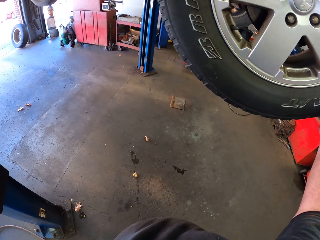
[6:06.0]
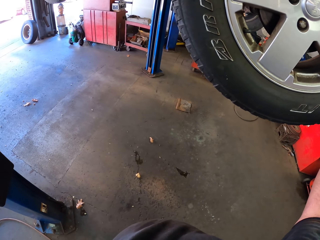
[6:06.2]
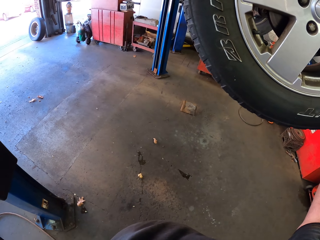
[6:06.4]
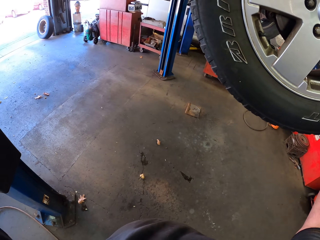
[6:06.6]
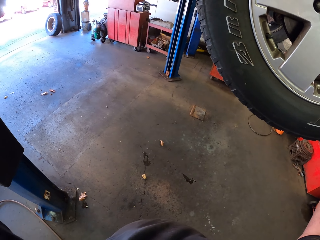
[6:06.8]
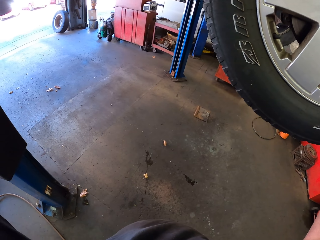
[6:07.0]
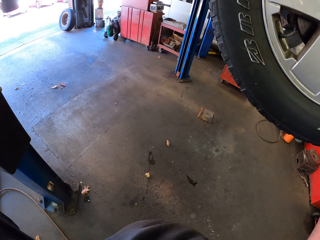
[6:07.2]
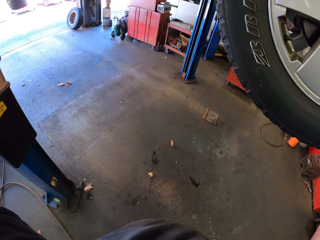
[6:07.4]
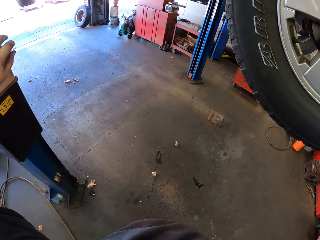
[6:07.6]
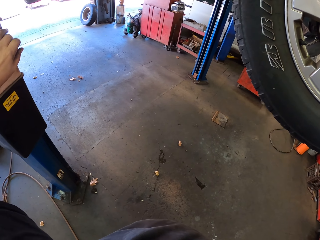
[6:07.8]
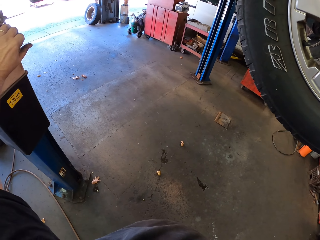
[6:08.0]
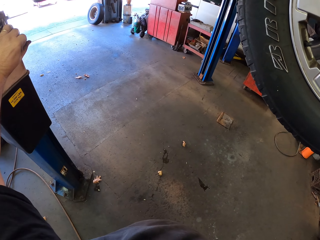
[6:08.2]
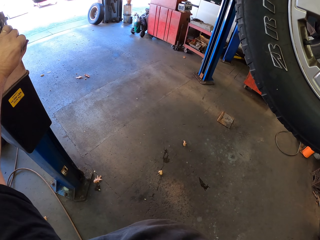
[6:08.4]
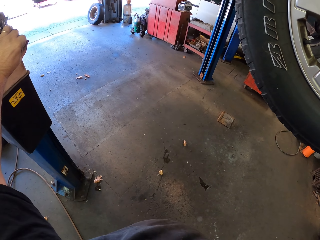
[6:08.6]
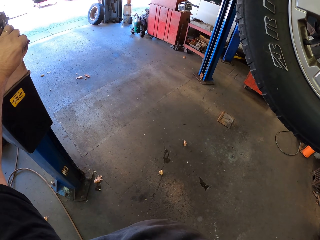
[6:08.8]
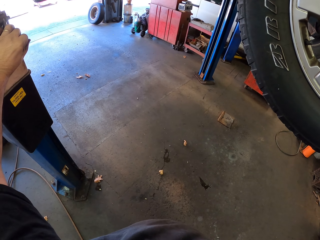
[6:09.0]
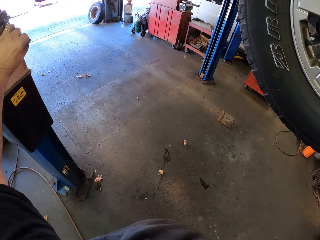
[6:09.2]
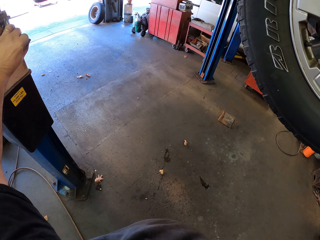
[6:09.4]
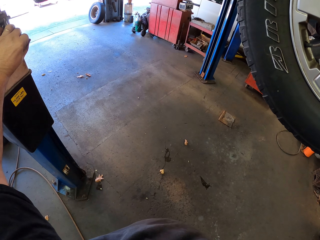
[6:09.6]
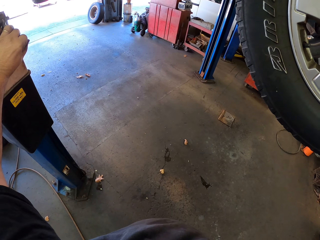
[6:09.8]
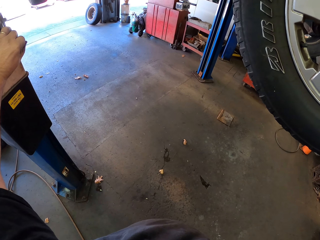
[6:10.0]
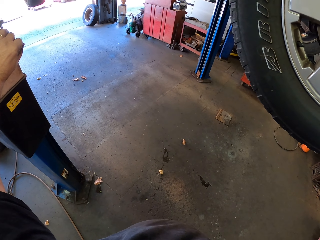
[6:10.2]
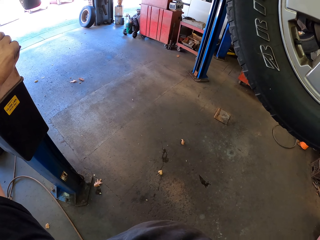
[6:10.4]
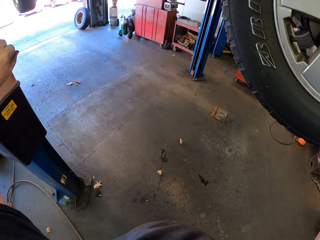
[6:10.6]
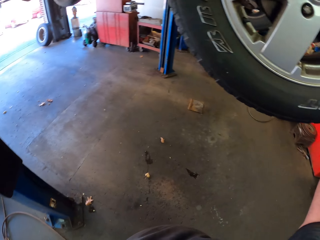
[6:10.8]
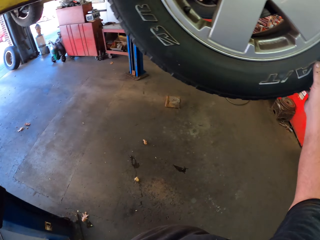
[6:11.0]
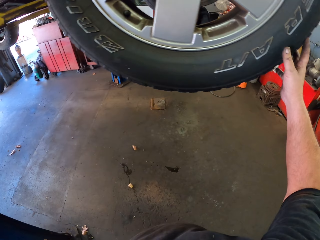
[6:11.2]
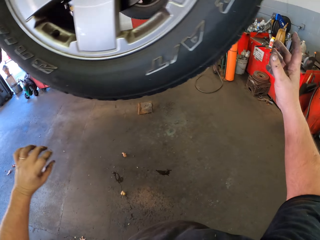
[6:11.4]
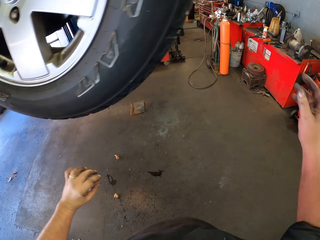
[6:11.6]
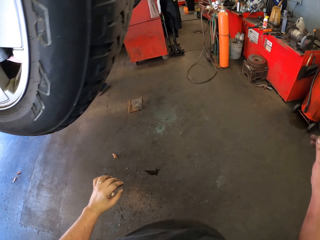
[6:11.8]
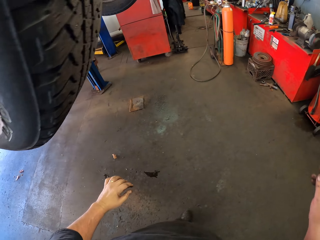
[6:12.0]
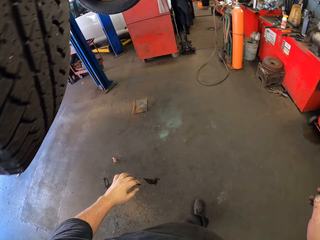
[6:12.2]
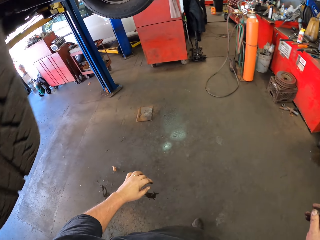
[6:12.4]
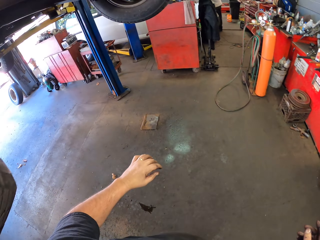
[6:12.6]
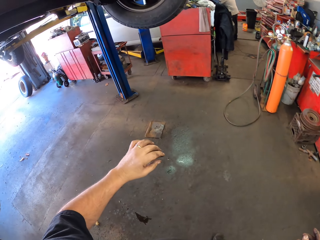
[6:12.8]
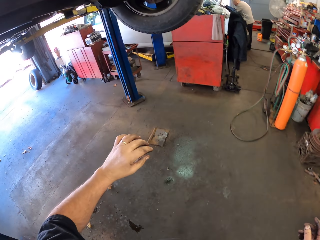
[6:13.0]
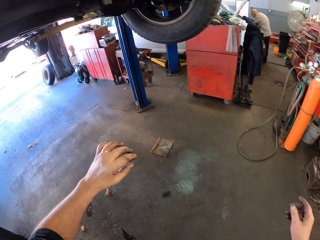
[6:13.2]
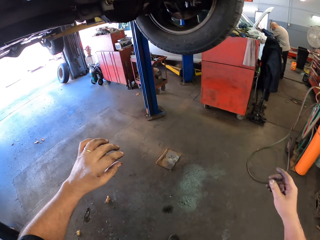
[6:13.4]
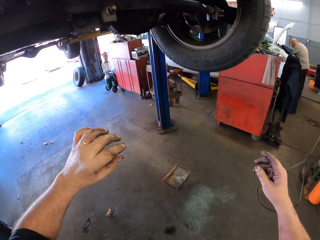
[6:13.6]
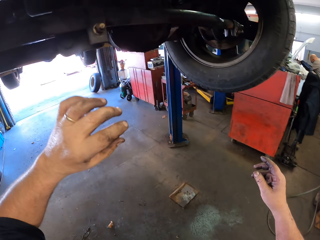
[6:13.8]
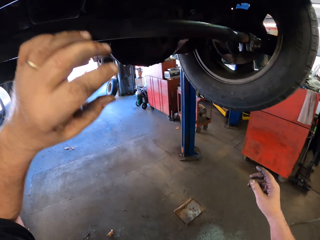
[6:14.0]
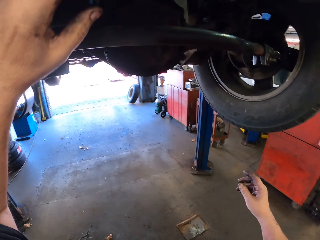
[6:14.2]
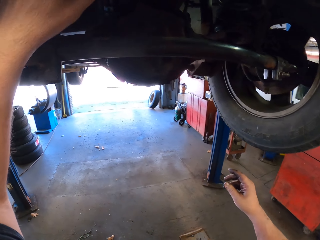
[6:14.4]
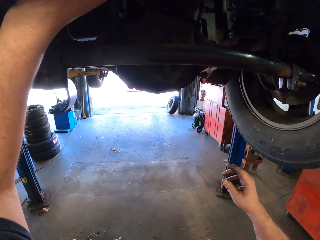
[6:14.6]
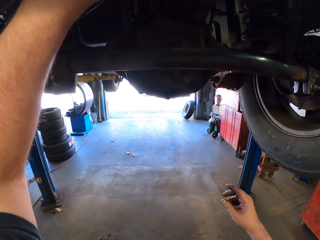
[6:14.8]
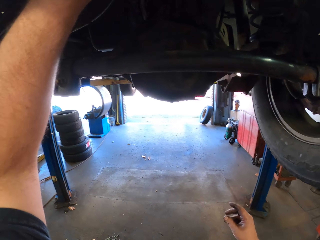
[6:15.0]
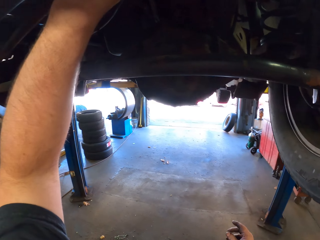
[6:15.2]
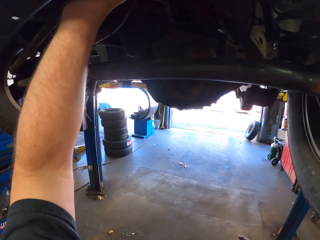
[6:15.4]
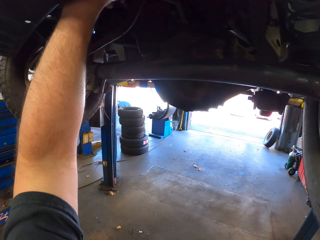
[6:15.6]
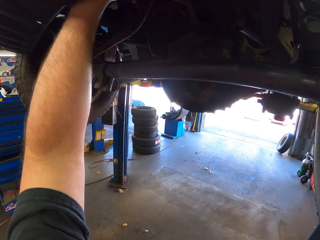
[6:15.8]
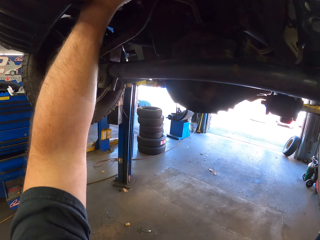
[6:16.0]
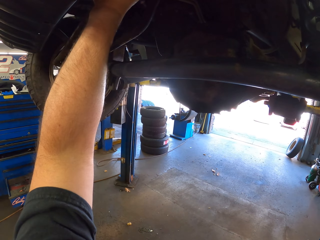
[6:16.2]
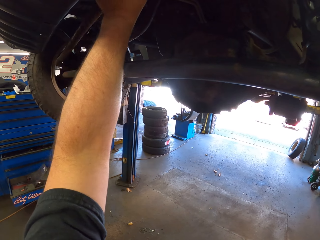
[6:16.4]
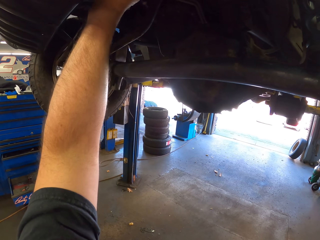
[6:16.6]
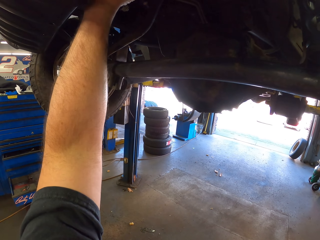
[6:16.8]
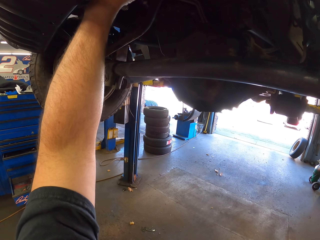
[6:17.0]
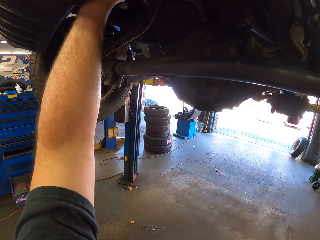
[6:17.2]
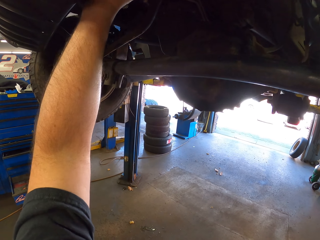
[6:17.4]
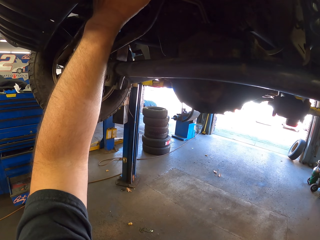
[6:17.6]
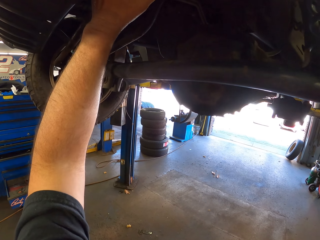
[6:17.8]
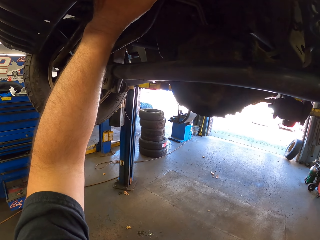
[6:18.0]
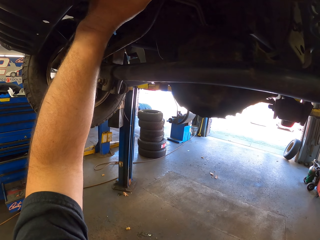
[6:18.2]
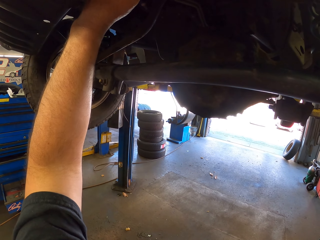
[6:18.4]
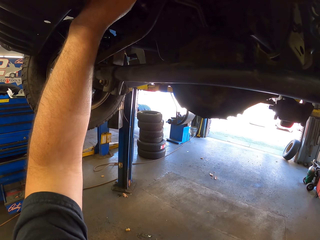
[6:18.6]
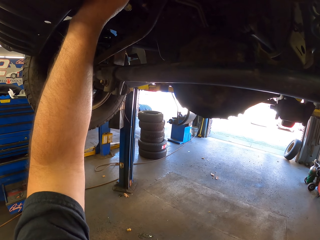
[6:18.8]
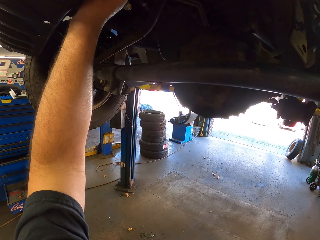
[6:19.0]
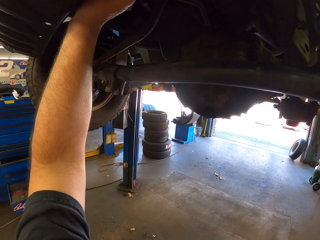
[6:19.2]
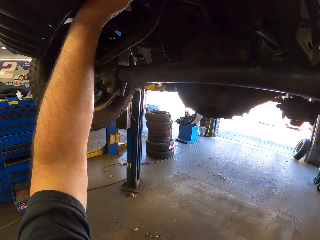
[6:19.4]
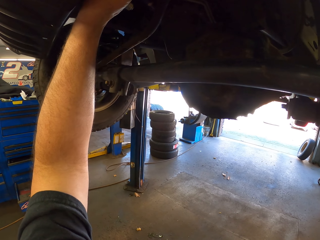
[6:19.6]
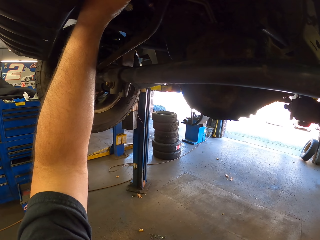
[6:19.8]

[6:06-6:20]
The camera wearer moves a hand. They look around. They walk around. They move something. They touch something.

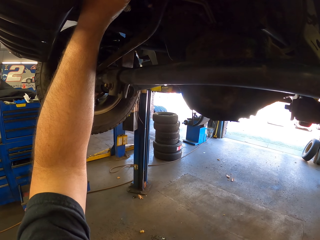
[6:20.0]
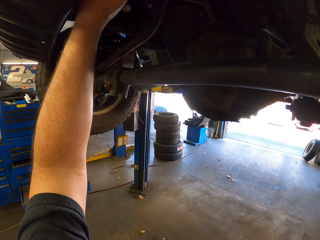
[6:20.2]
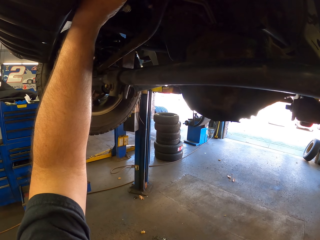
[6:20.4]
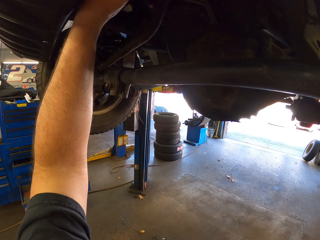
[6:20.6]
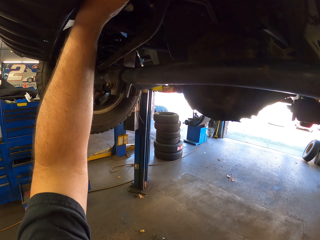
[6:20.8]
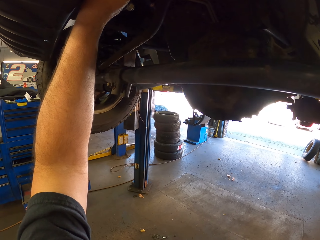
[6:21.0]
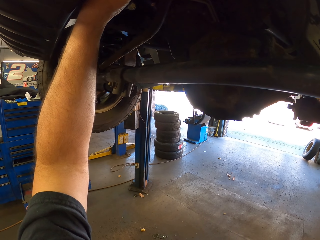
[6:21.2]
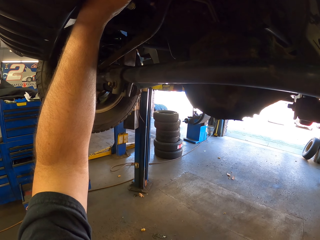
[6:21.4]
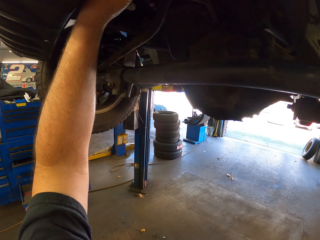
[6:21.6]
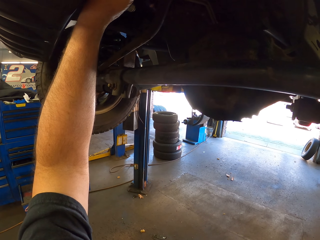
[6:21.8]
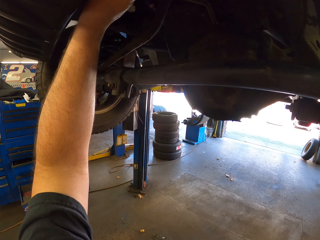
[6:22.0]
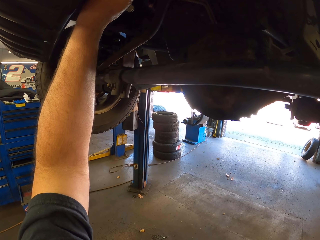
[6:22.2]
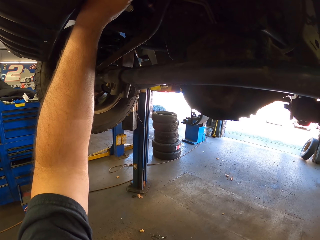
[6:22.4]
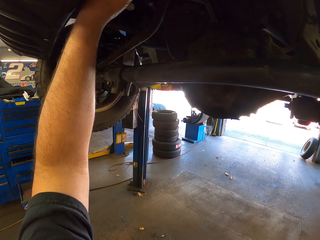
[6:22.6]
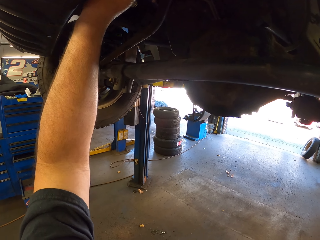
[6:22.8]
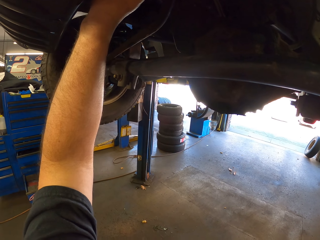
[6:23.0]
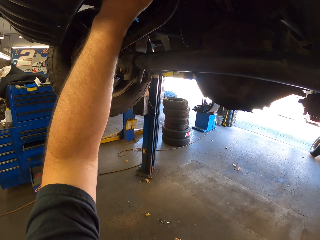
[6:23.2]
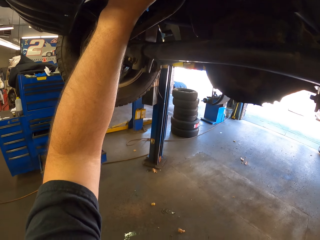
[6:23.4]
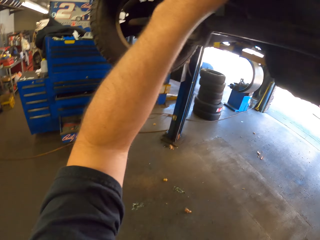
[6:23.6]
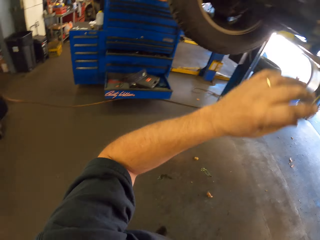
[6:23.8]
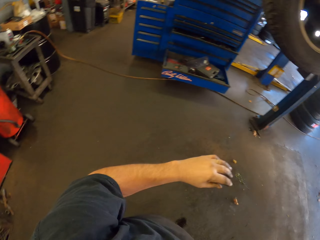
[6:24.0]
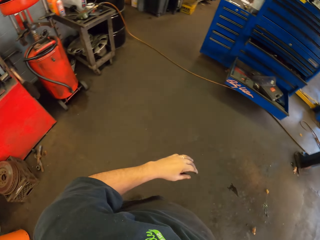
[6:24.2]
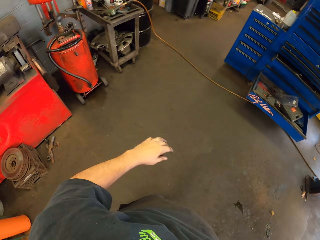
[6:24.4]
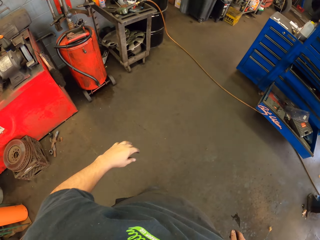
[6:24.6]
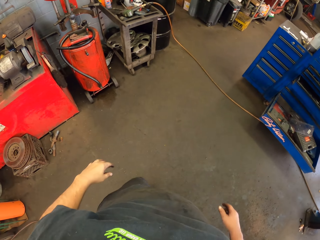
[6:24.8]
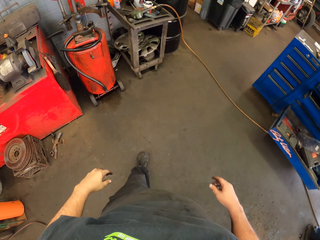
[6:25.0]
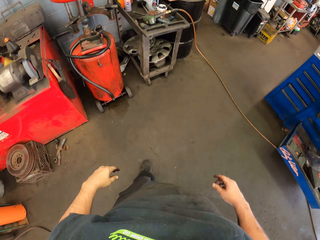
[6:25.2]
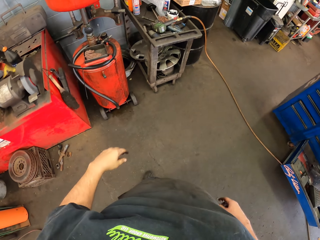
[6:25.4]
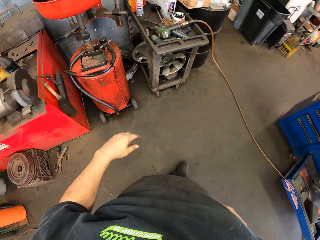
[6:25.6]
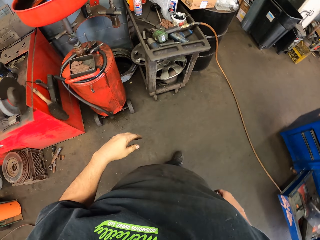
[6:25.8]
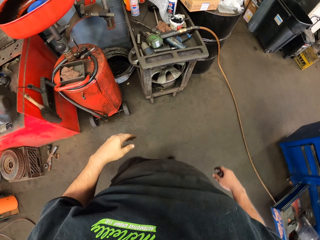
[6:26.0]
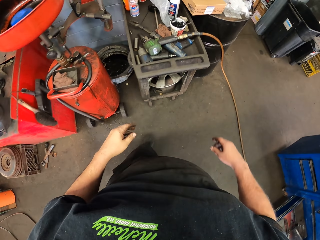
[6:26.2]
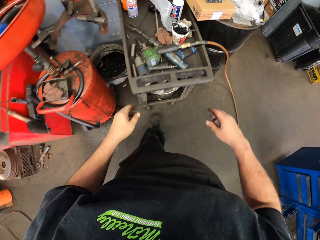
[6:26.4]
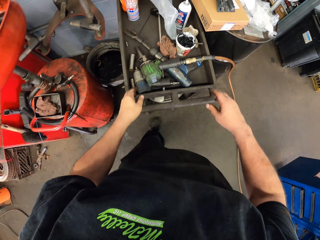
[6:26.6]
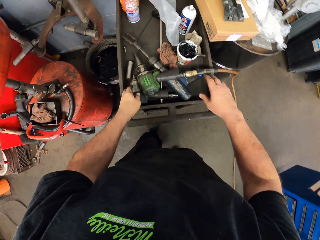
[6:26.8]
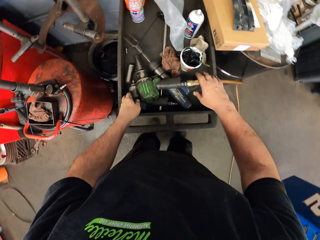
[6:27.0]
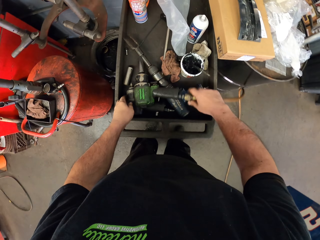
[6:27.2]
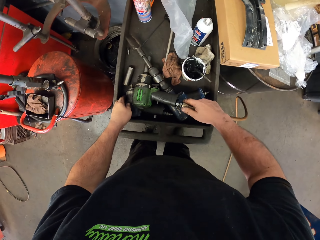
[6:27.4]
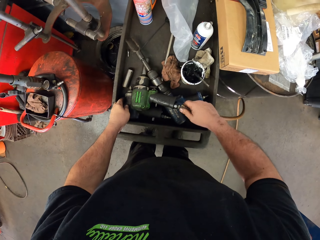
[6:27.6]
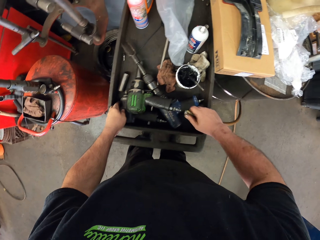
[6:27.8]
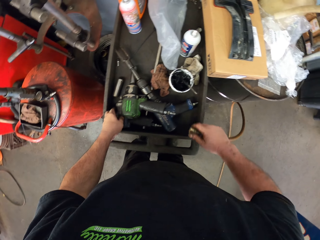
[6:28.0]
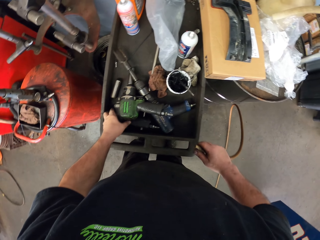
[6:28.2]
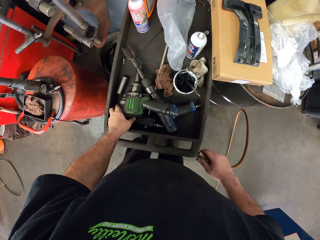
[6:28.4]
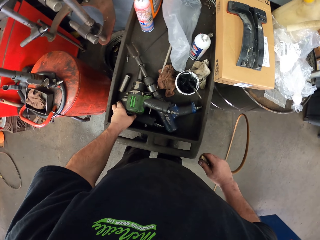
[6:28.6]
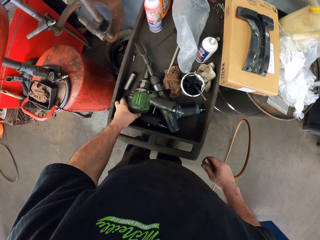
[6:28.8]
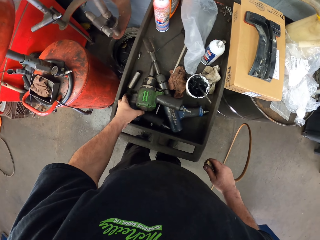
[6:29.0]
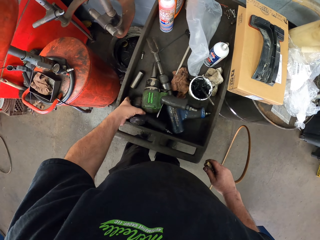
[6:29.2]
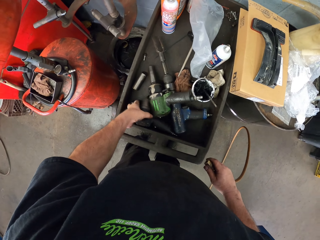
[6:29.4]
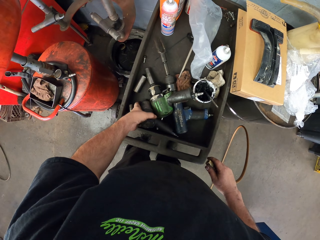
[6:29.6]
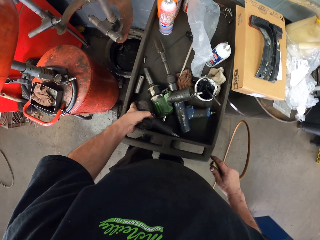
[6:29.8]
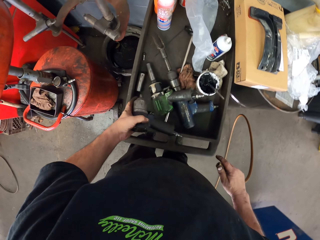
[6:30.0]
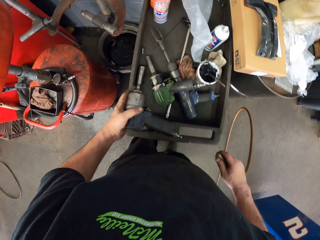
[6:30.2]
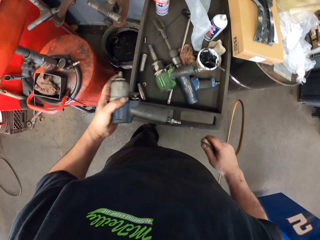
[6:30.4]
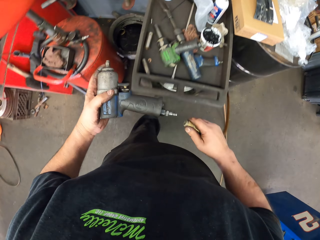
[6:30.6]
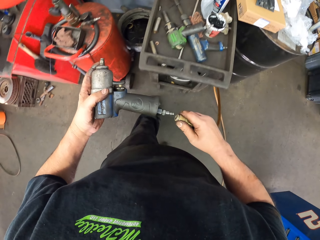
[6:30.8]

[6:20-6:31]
The camera wearer looks around. They walk around. They pull a pipe. They pick up an impact wrench on the trolley.
